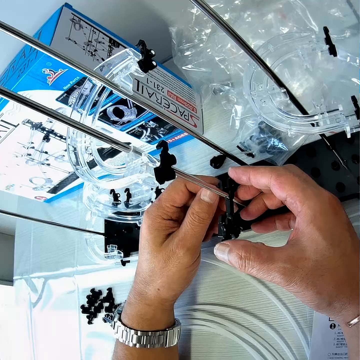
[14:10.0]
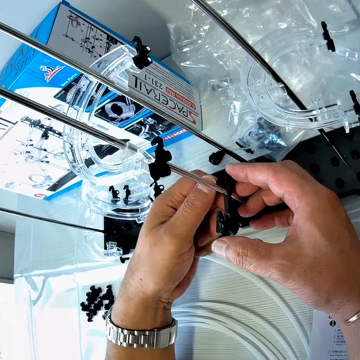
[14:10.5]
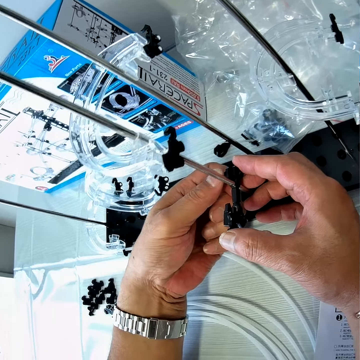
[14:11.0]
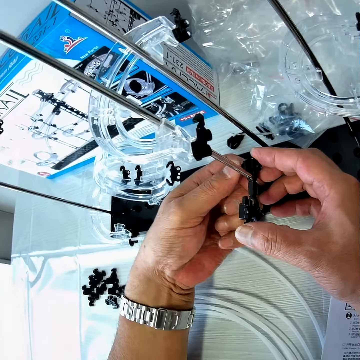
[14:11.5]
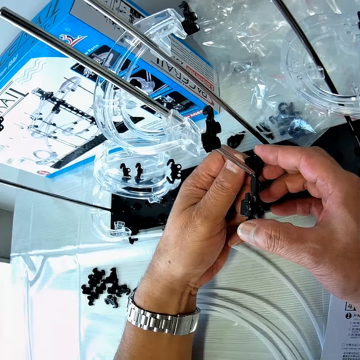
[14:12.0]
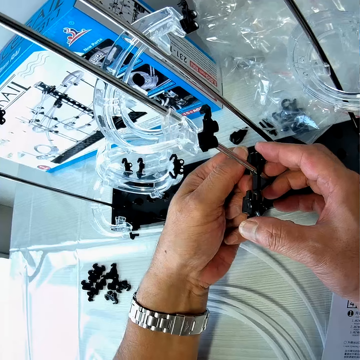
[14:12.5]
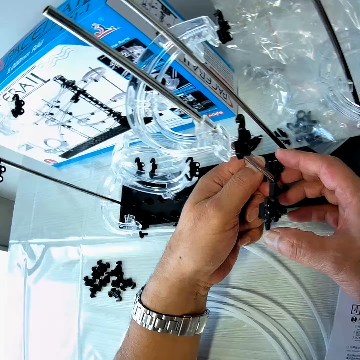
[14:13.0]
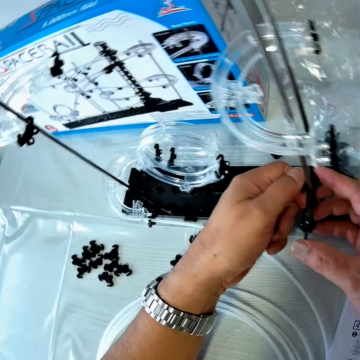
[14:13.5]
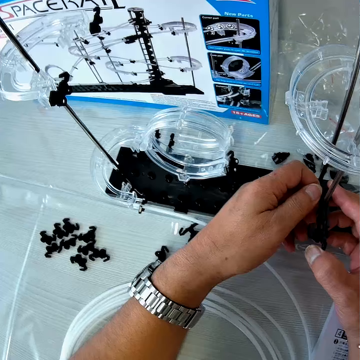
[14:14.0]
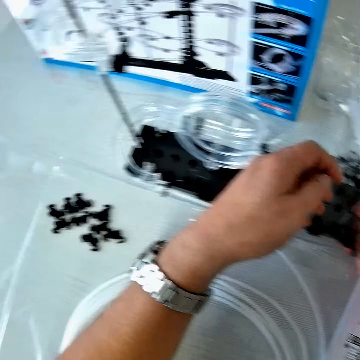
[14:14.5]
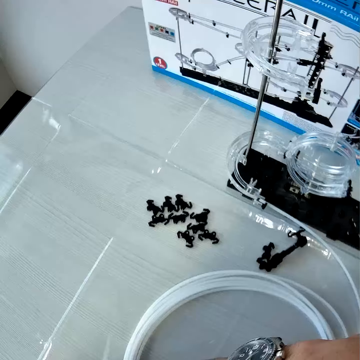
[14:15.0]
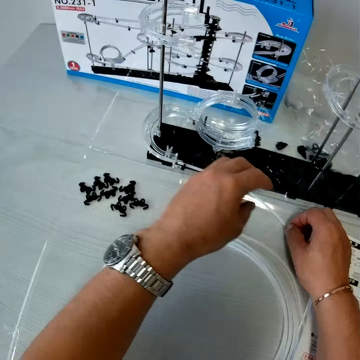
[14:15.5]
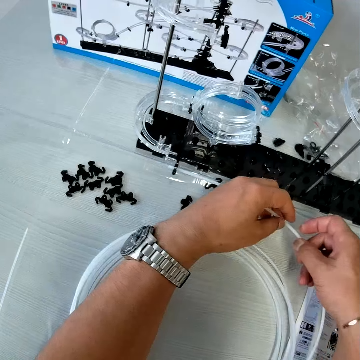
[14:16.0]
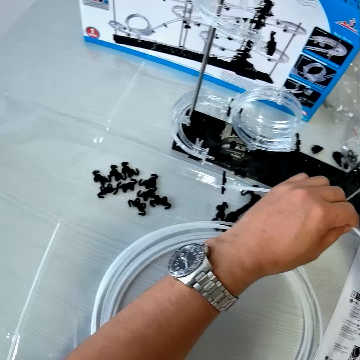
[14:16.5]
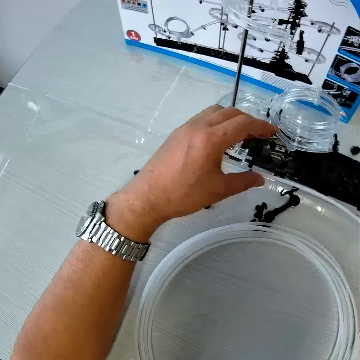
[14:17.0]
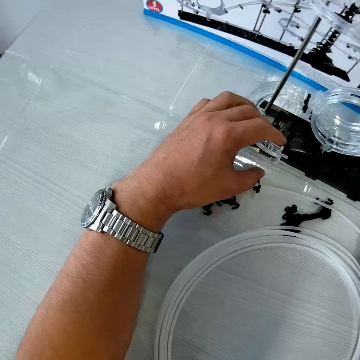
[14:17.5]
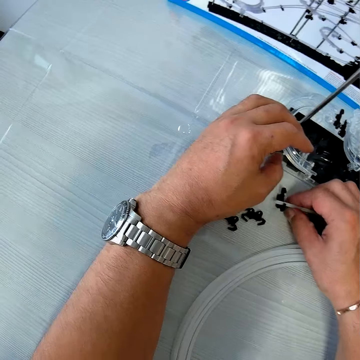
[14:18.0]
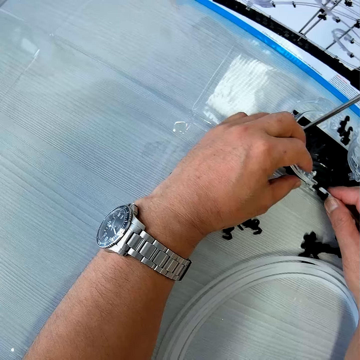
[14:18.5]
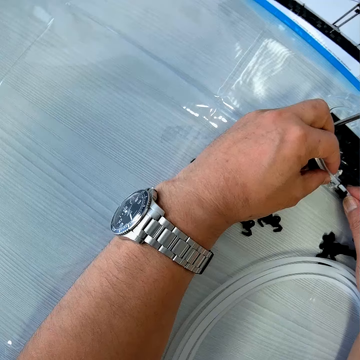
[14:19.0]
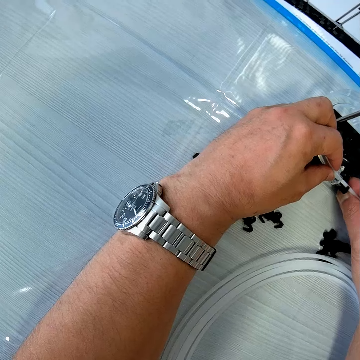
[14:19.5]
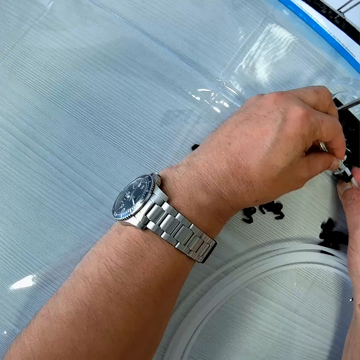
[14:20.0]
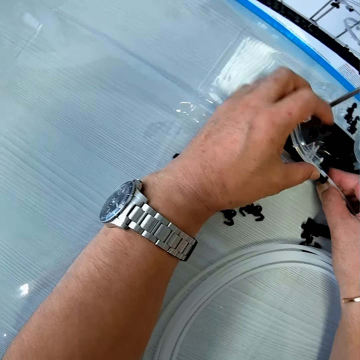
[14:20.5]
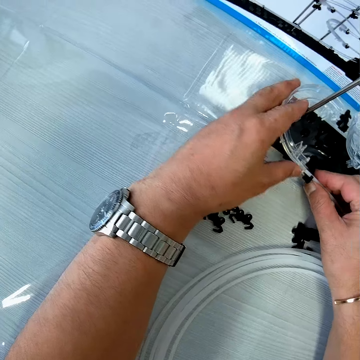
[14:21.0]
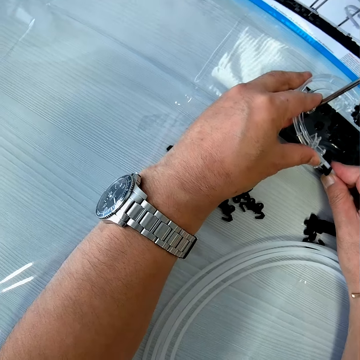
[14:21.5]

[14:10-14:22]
The camera wearer lets go of the space rail. He stares at the Lego pieces on the table. He places his hand on another piece of the space rail. He lifts up the wire or standard rail with his hands. He moves his hand forwards, places the wire on the table, moves his hand forwards, holds the wire with his hand, lifts up the wire and places his hand on a part of the space rail. He attaches the standard rail to a loop part.

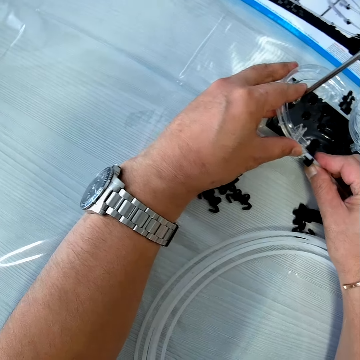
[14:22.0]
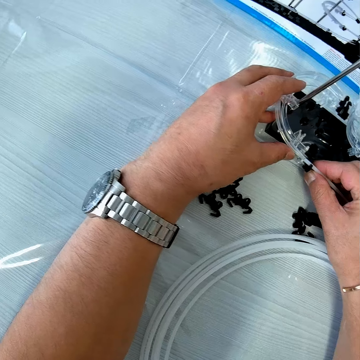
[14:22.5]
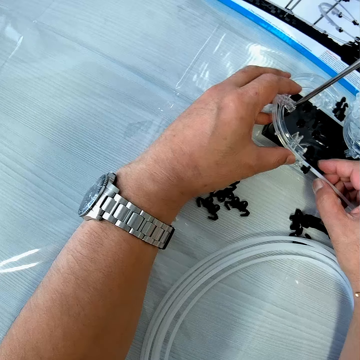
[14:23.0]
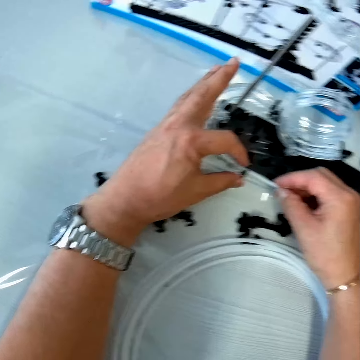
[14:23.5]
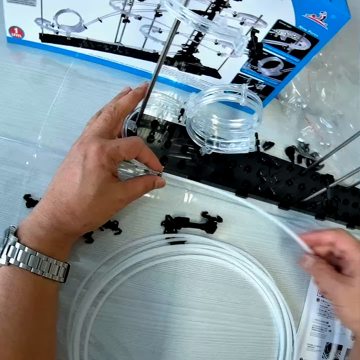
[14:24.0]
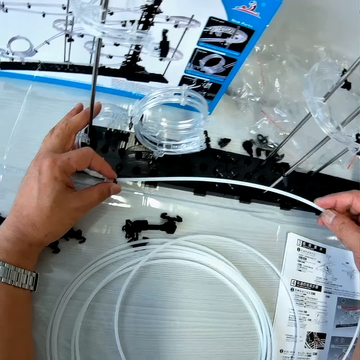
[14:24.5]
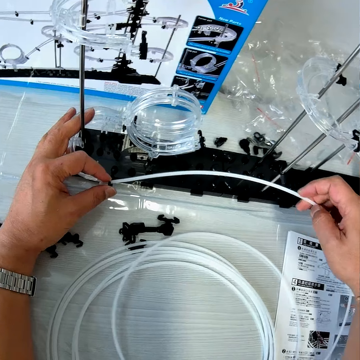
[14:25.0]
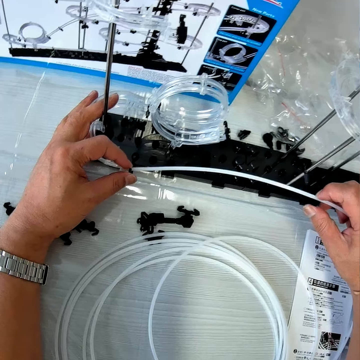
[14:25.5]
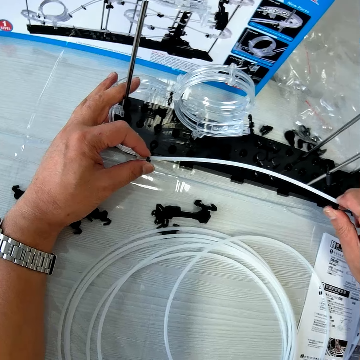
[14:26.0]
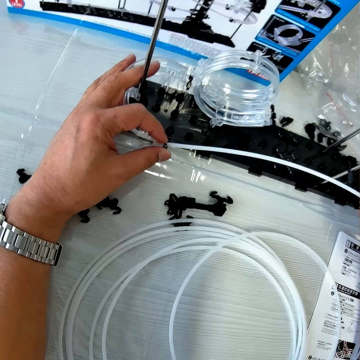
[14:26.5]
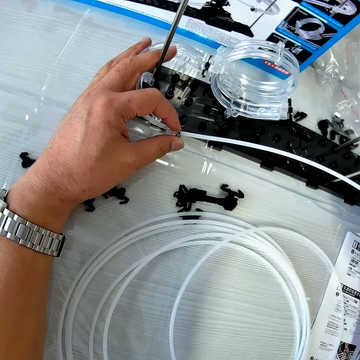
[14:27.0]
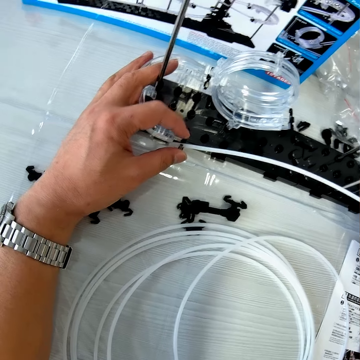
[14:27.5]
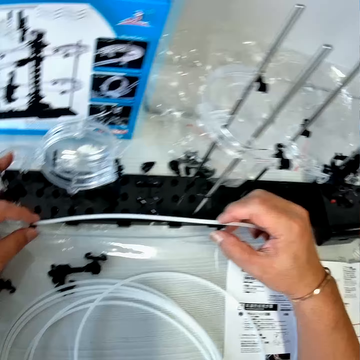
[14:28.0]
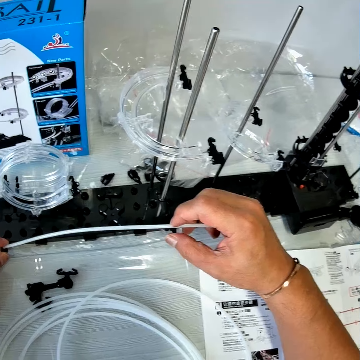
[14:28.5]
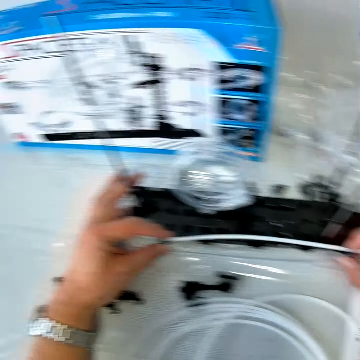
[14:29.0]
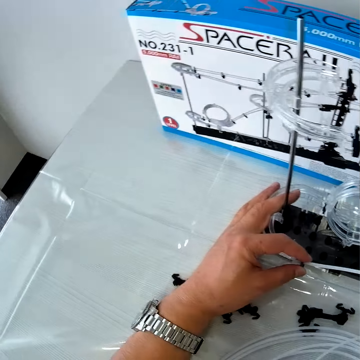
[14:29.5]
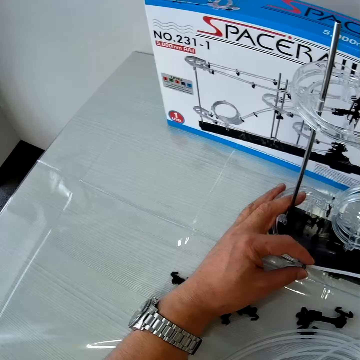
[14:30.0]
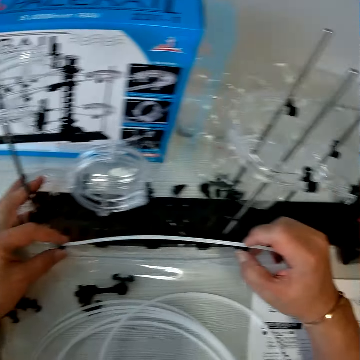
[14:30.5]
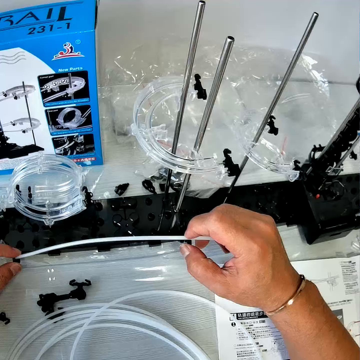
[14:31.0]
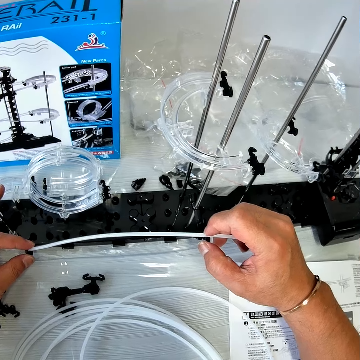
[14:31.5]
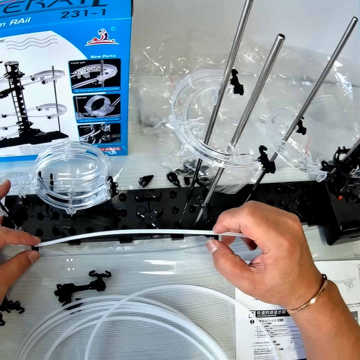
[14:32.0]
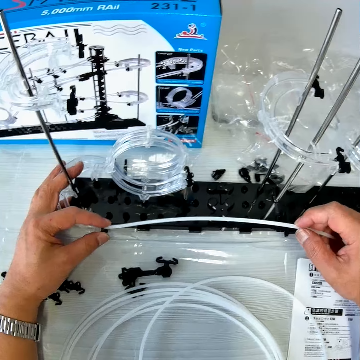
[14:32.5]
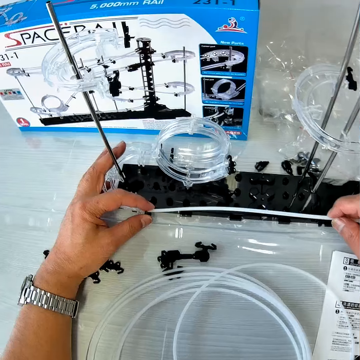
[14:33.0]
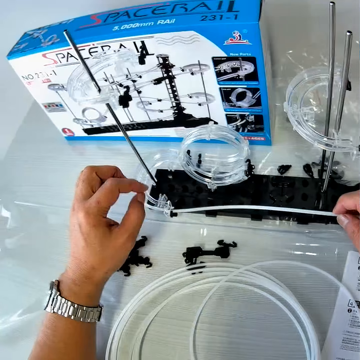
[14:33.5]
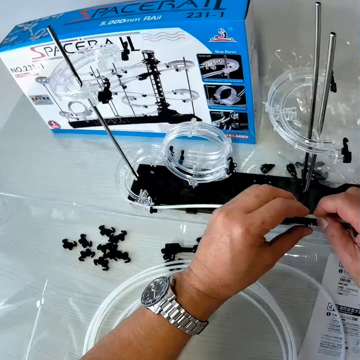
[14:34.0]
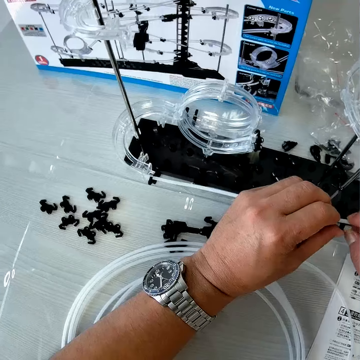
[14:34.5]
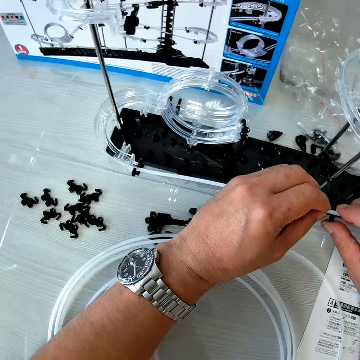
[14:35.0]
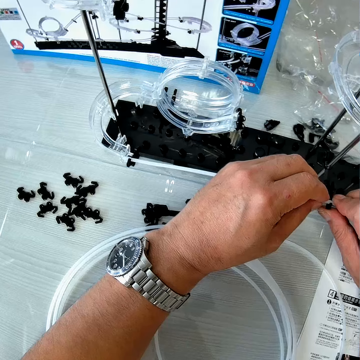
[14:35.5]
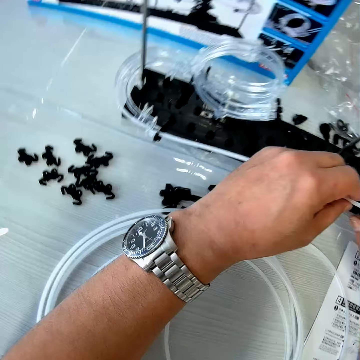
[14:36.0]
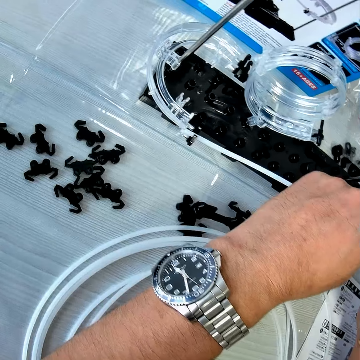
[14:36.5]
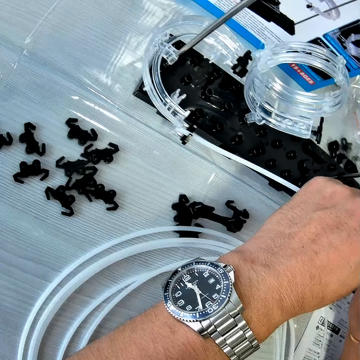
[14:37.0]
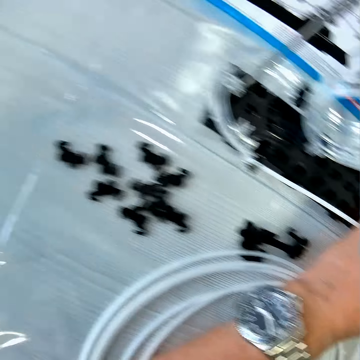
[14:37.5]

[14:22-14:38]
The camera wearer moves his hand forwards and moves his hand backwards. He lifts up the wire or standard rail. He pulls the standard rail. He stares at the wire. He attaches the standard rail to the arm handle on the shaft. He lets go of the space rail, moves his hand forwards, holds the wire with his hand and pushes the wire into the space rail. He stares at the Lego pieces on the table.

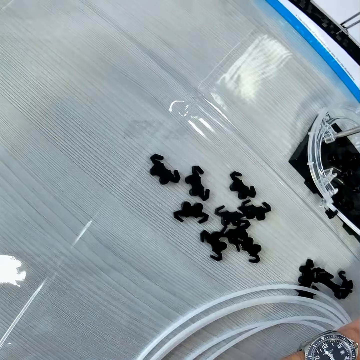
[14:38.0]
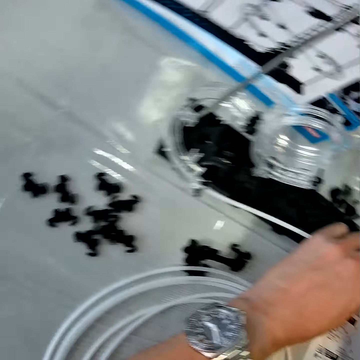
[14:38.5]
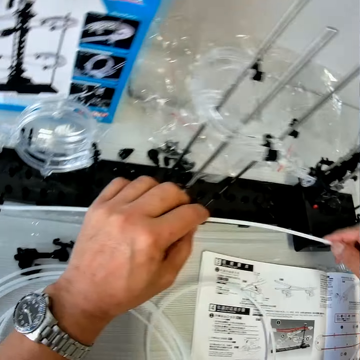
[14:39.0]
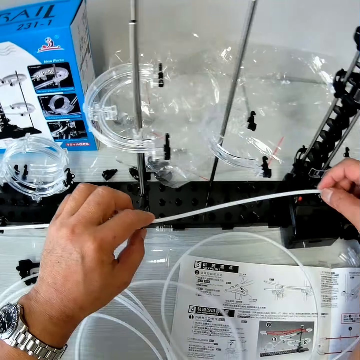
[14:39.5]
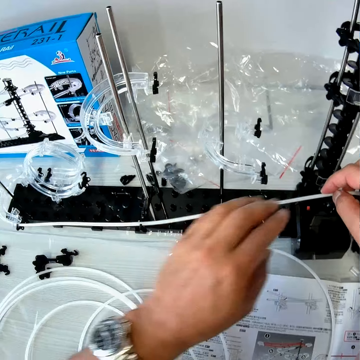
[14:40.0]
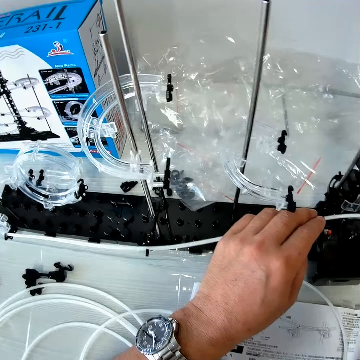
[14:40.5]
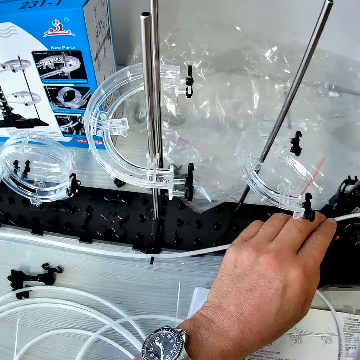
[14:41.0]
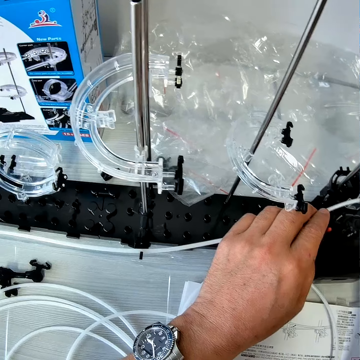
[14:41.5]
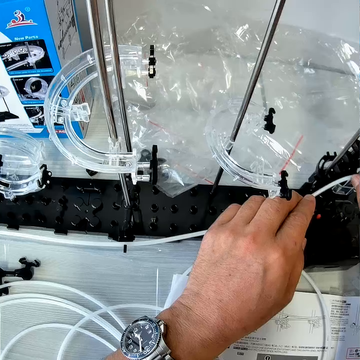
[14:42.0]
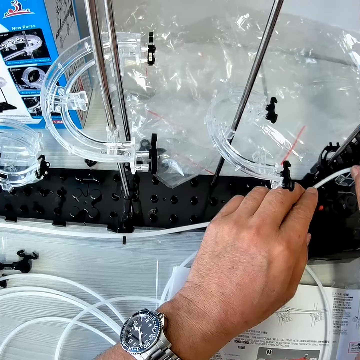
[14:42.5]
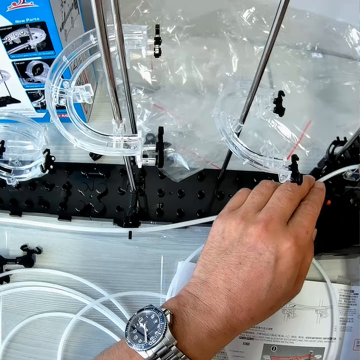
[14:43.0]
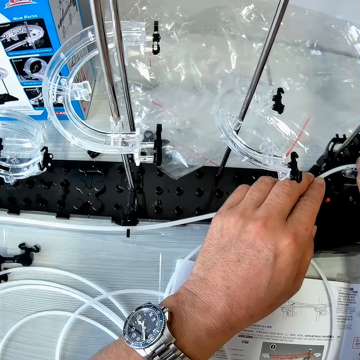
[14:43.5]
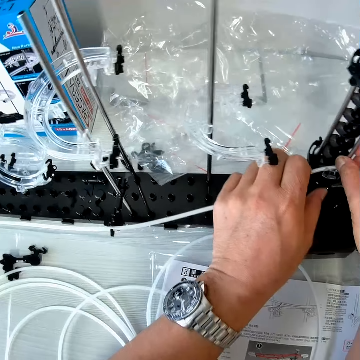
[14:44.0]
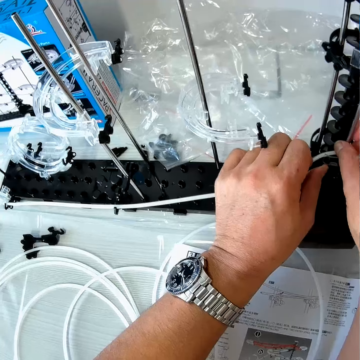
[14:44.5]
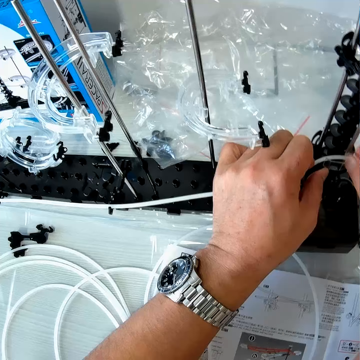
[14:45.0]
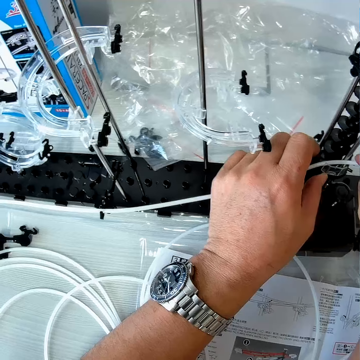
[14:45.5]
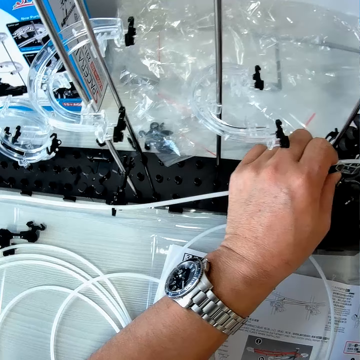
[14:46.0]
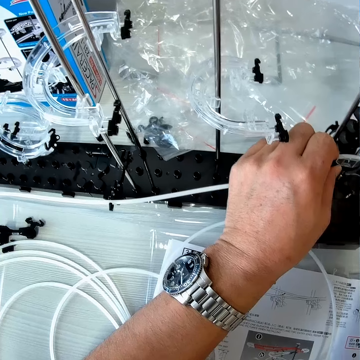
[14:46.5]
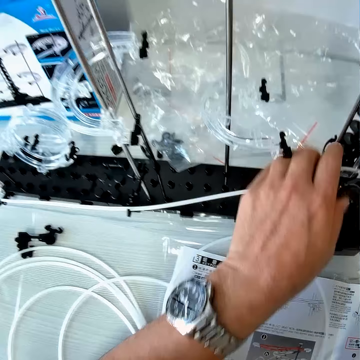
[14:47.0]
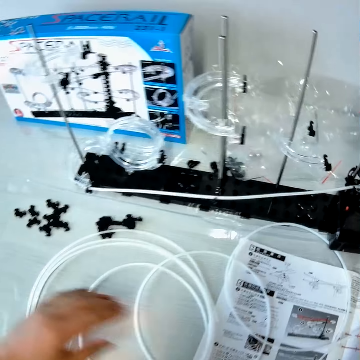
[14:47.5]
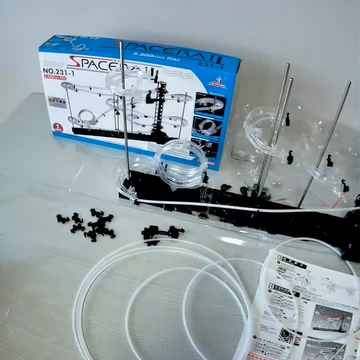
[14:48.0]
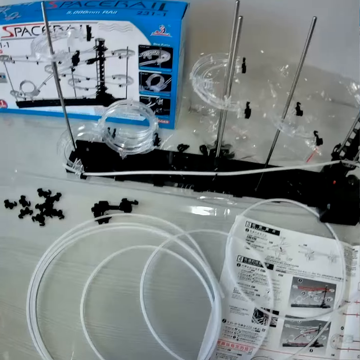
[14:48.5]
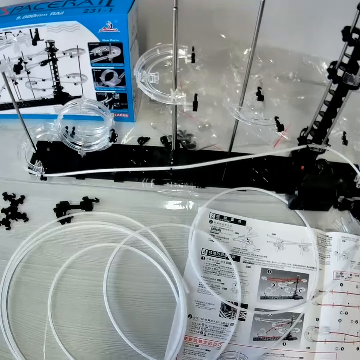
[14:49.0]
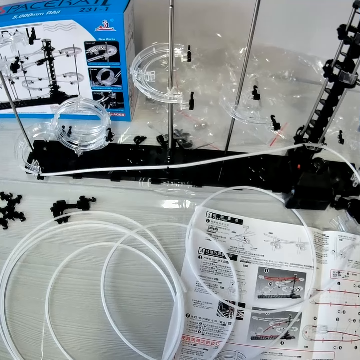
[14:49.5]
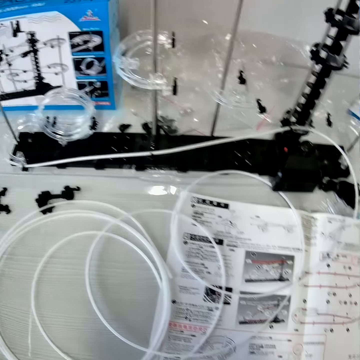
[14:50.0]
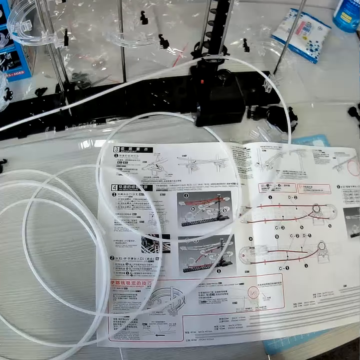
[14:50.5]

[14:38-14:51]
The camera wearer stares at the space rail. He lifts up the wire or standard rail. He pulls the standard rail. He attaches the standard rail to a standard corner. He lets go of the wire, moves his hand forwards, holds the wire with his hand and pushes the wire into the space rail. He lets go of the wire. He moves his hand towards him. He stares at the wire.
